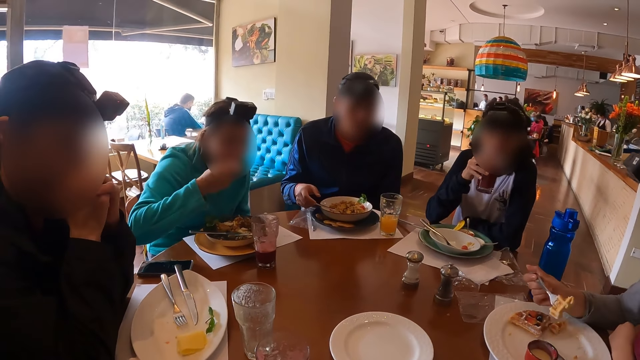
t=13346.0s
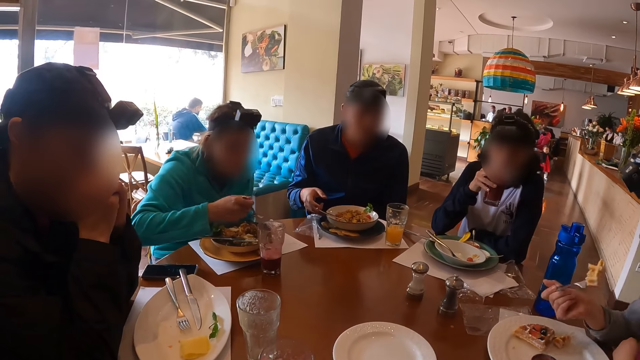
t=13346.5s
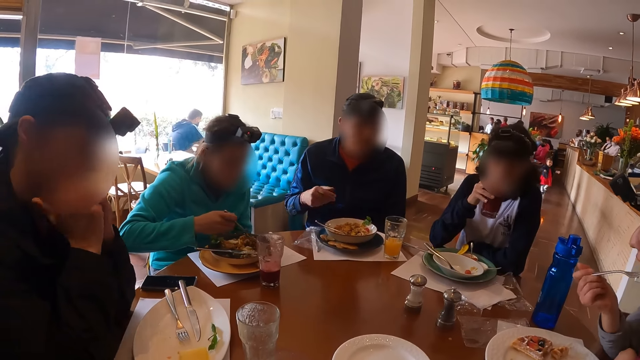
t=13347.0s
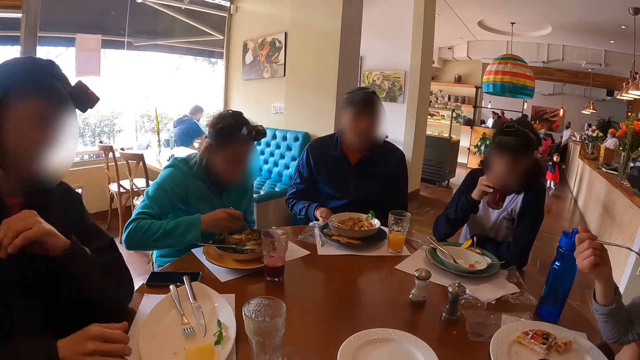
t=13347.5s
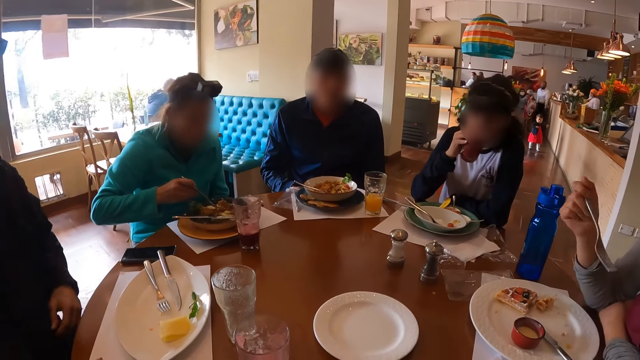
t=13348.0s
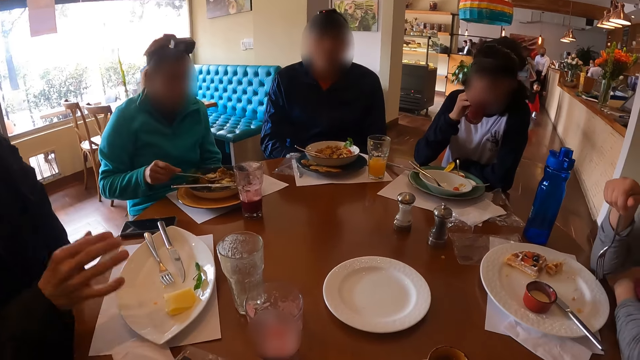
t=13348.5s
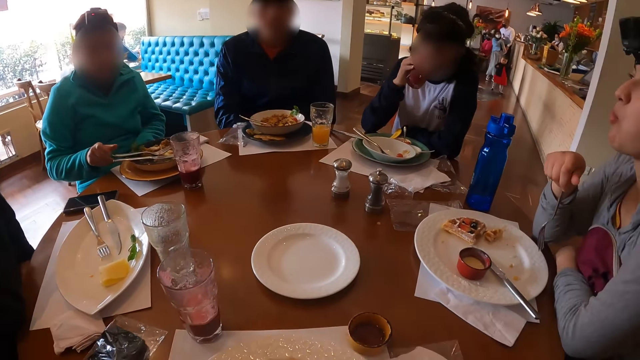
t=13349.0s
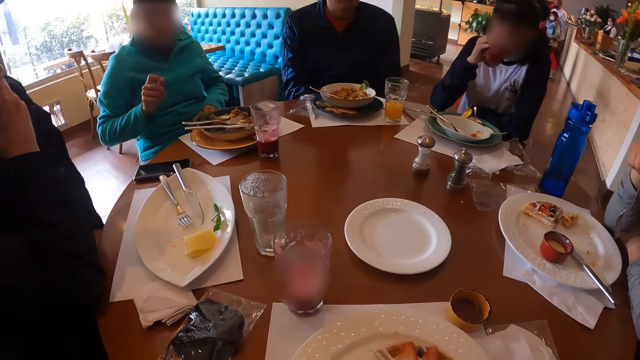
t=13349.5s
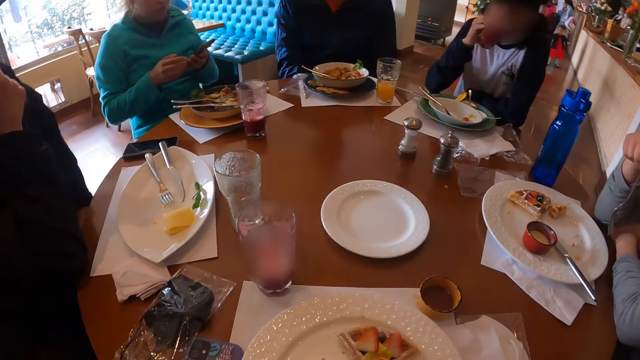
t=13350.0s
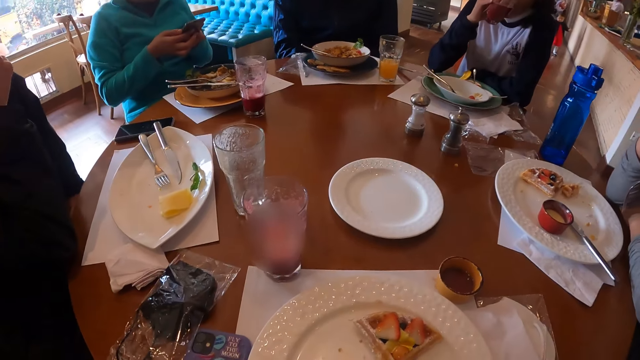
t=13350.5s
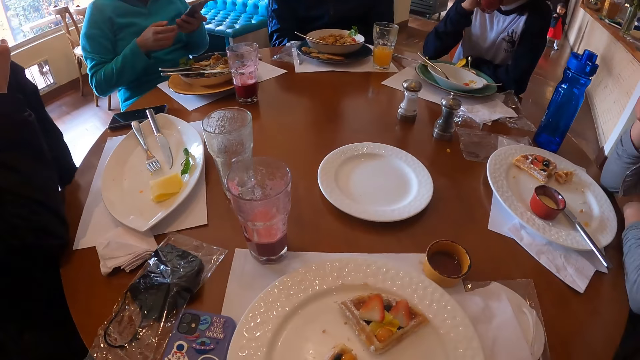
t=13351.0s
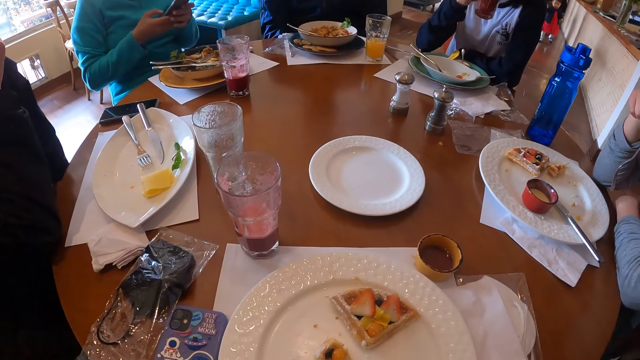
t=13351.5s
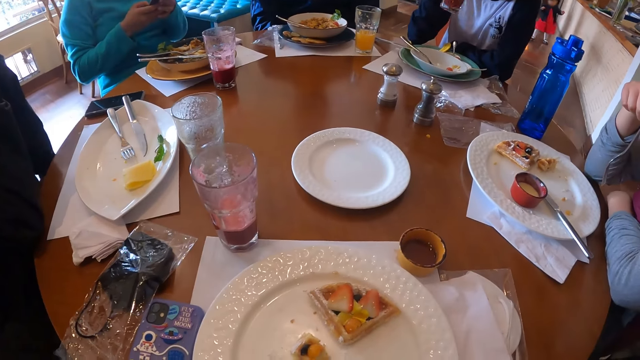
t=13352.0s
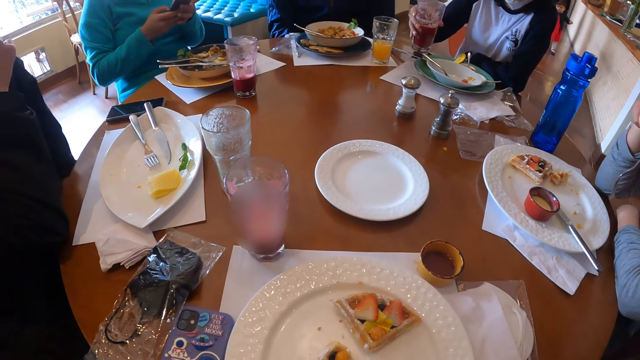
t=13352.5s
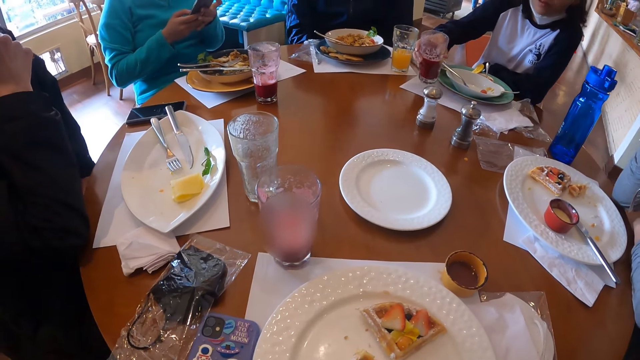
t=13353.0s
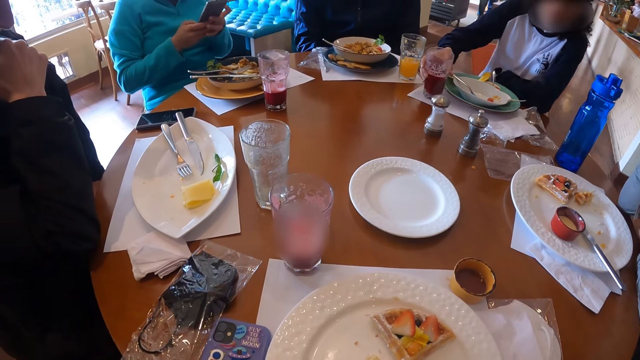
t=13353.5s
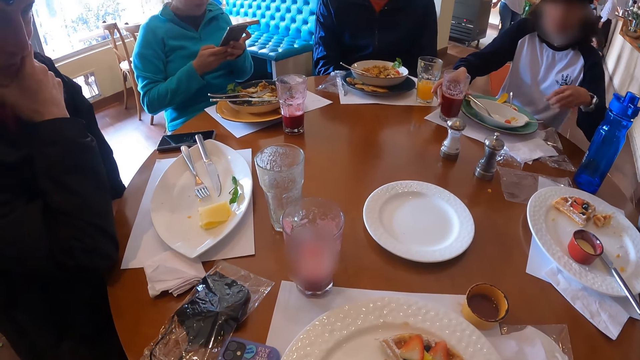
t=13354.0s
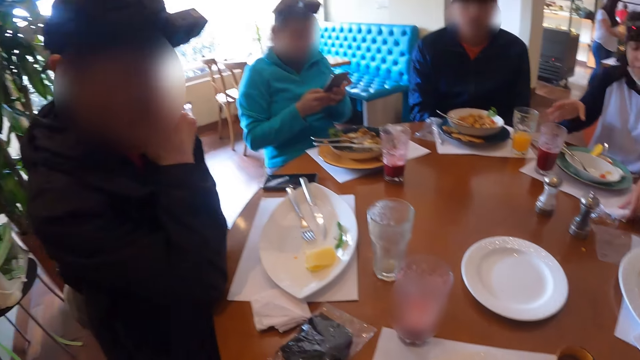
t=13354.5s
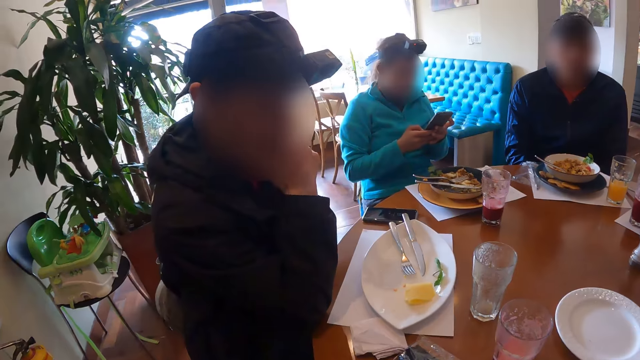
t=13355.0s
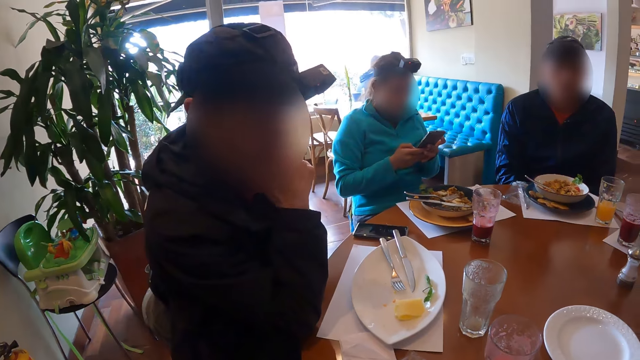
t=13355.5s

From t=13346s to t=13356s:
A man eats pizza from the plate with the fork in his right hand. Another man drops the fork on the plate with his right hand. A woman eats egg from the plate with the fork in her right hand. The first man drops the fork on the plate with his right hand. He operates a phone with both hands. Another woman drops the cup on the table with her right hand.

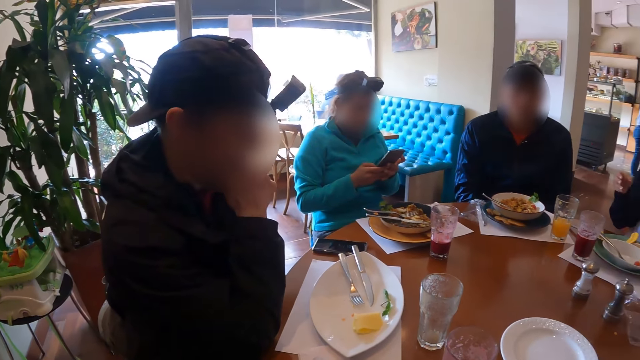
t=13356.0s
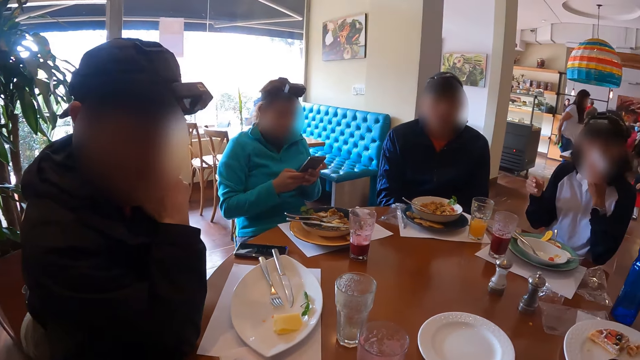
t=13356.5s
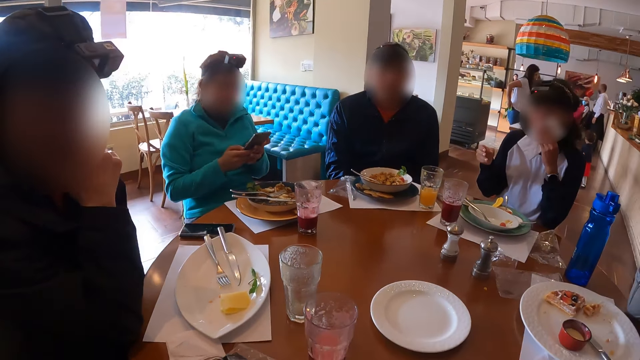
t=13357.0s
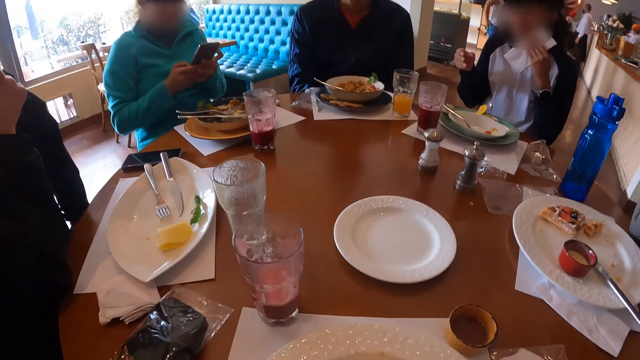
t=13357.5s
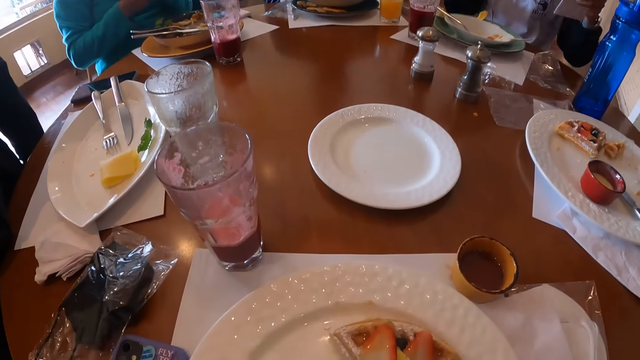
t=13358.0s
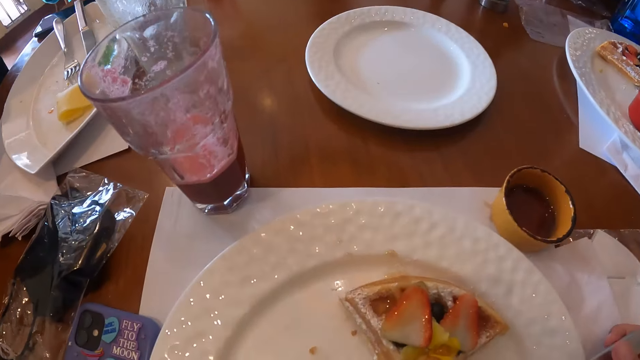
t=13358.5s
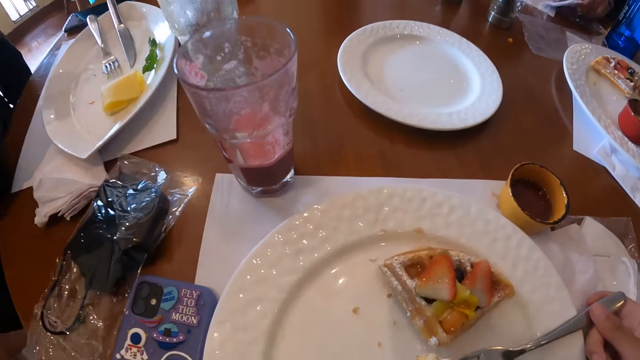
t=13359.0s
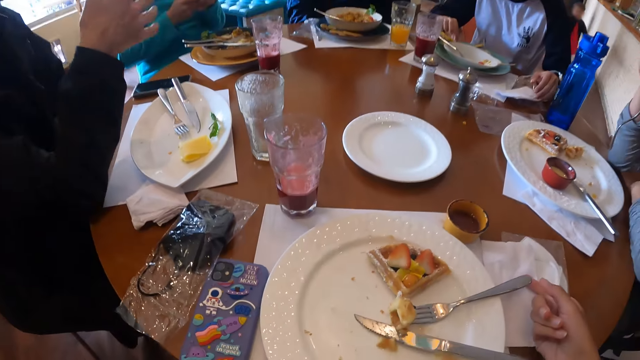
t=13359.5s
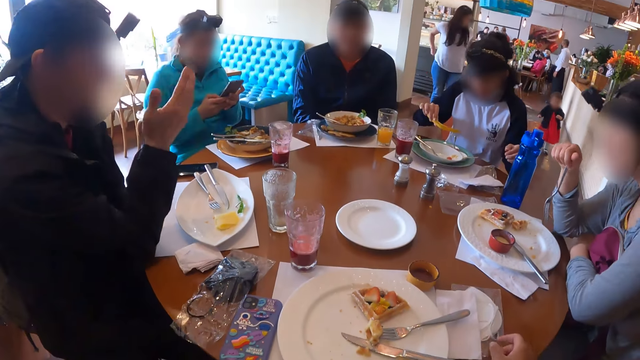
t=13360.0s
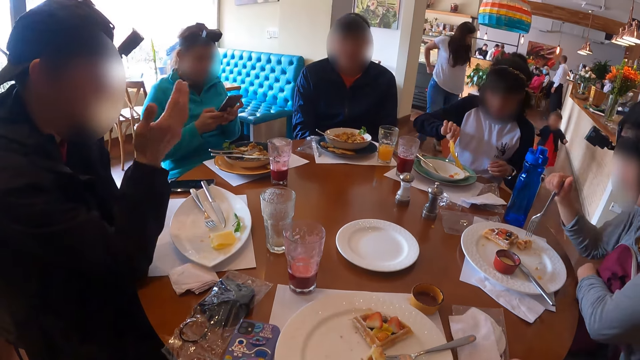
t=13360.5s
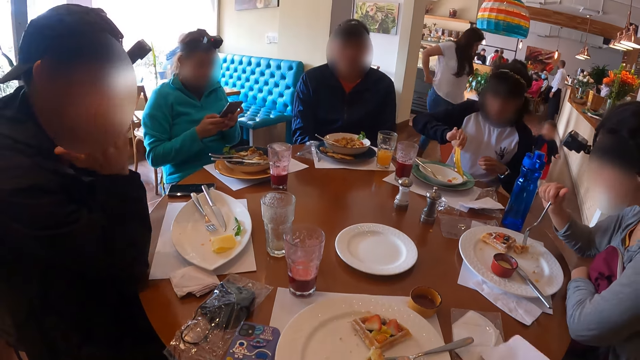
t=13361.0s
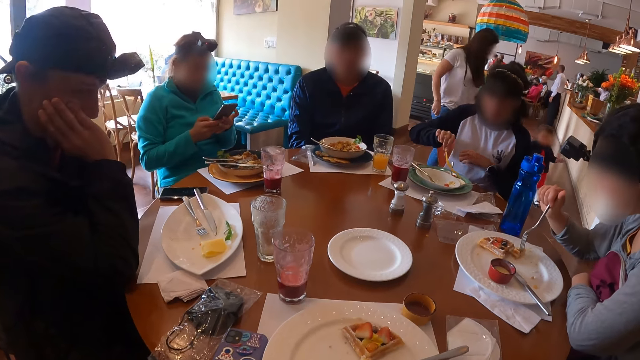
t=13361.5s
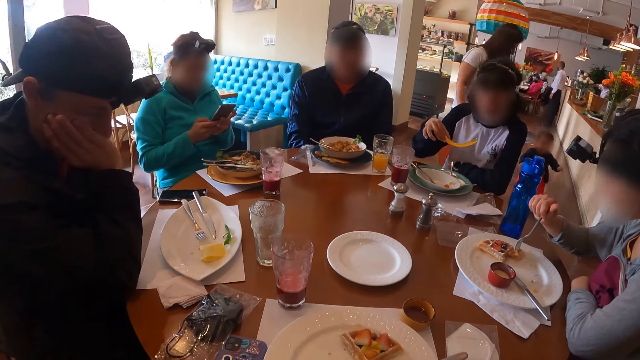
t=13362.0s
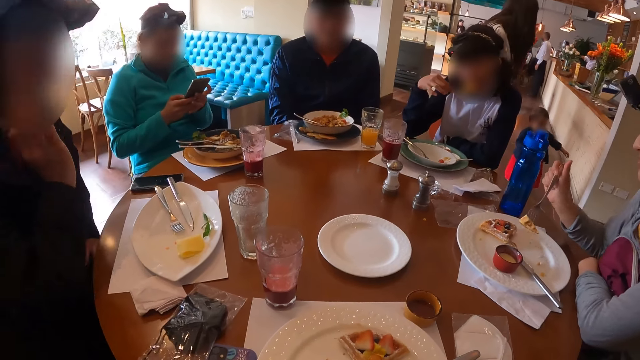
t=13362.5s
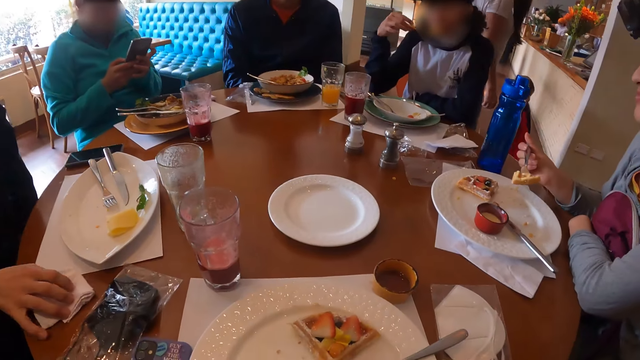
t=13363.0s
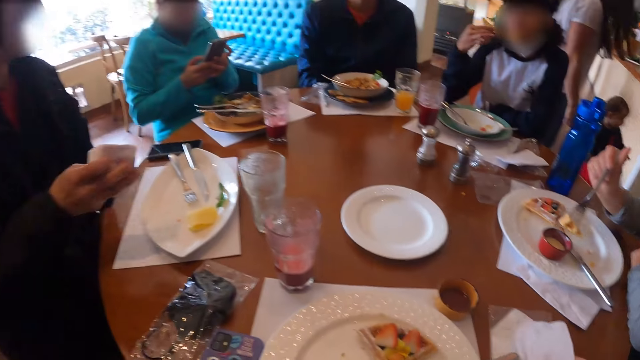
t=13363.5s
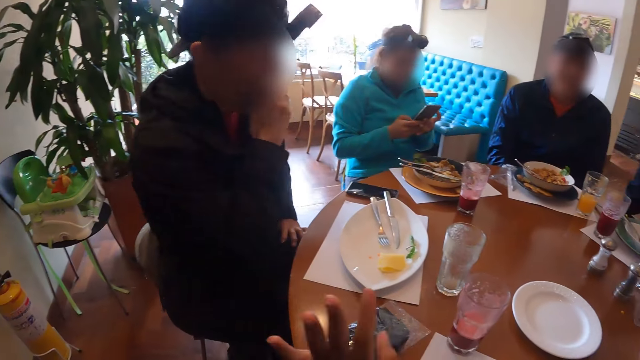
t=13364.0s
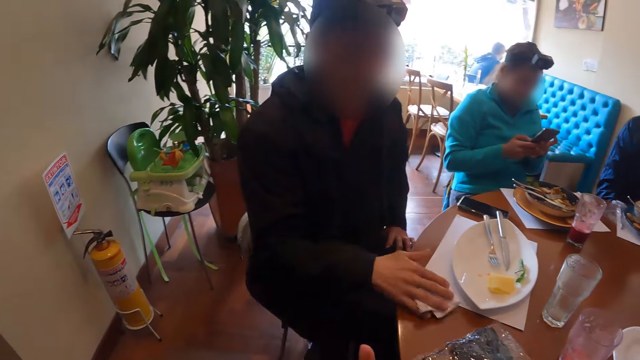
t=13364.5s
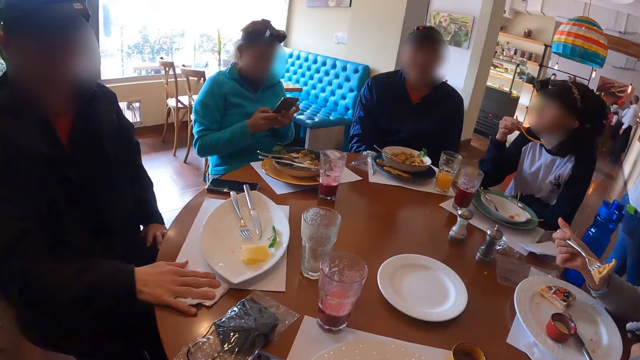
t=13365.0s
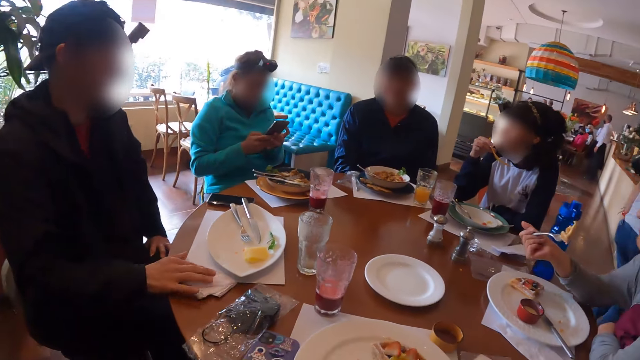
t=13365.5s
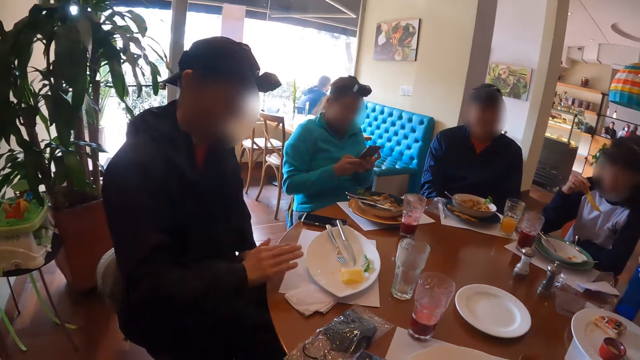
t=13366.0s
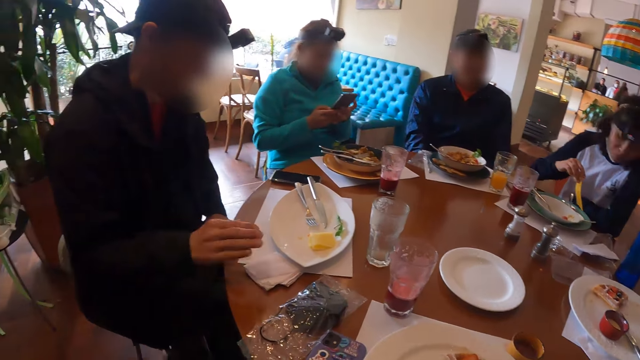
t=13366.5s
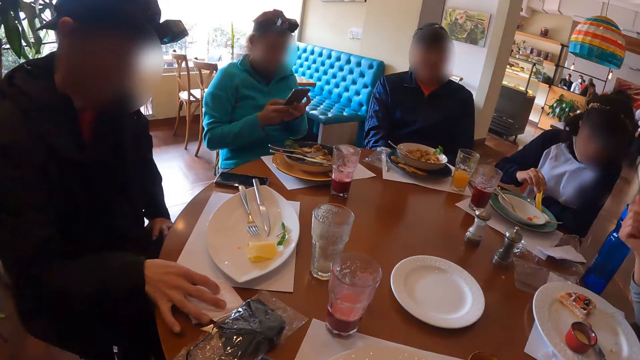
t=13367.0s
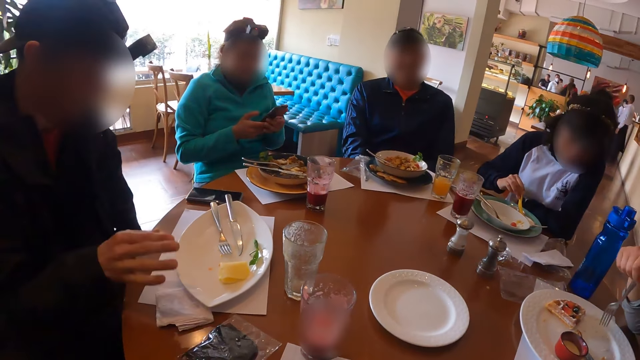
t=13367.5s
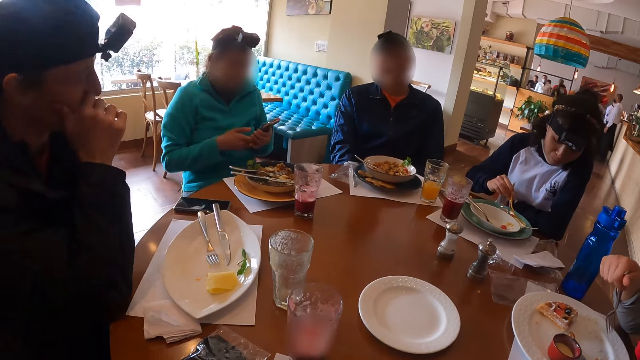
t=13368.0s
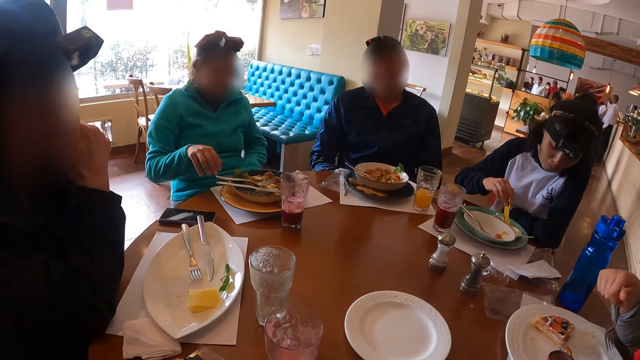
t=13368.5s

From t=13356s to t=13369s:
A woman cleans her mouth with a tissue in her left hand. She picks up potato chips from the table with her right hand. She dips the potato chip into the sauce with her right hand. The camera wearer picks up a tissue paper on the table. The woman eats the potato chip with her right hand. The camera wearer puts down the tissue paper. A man touches a tissue on the table with his right hand. He adjusts the tissue on the table with his right hand.
